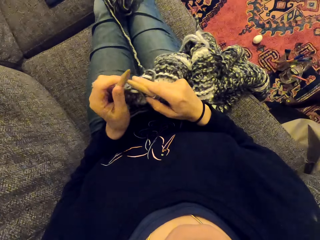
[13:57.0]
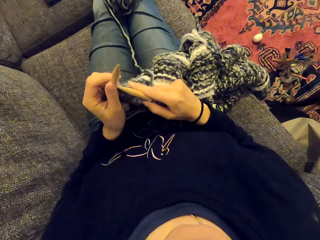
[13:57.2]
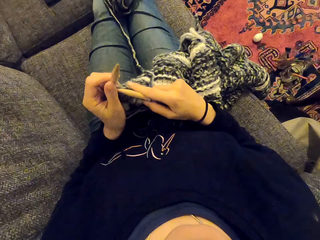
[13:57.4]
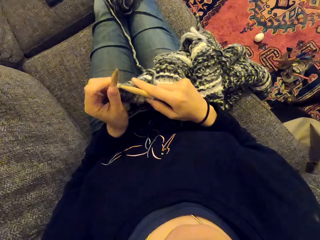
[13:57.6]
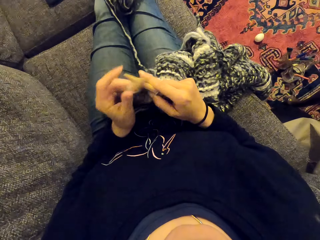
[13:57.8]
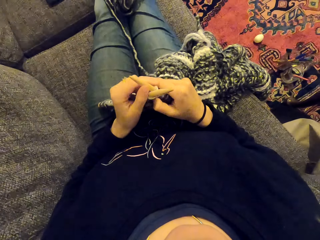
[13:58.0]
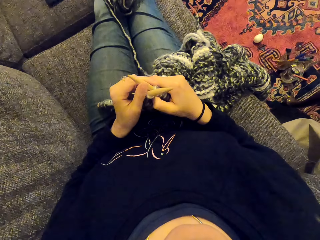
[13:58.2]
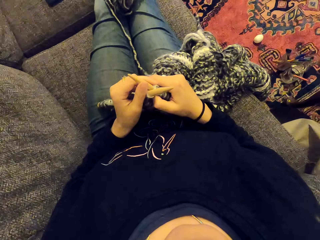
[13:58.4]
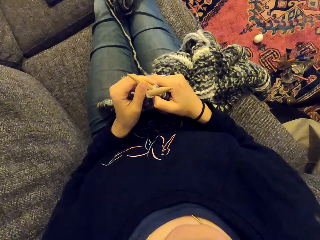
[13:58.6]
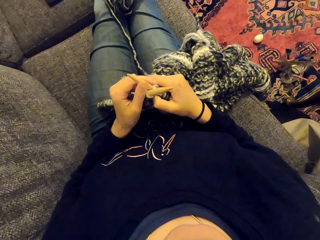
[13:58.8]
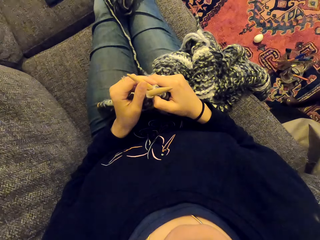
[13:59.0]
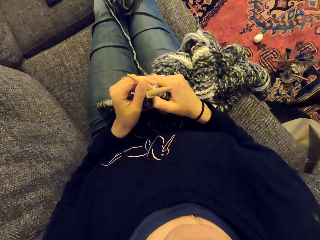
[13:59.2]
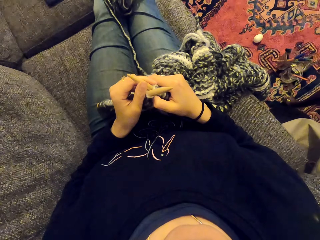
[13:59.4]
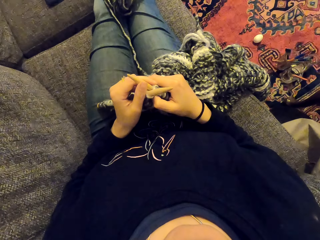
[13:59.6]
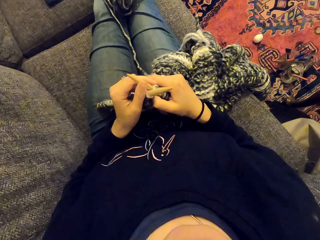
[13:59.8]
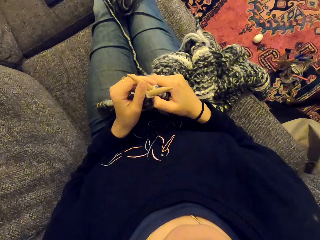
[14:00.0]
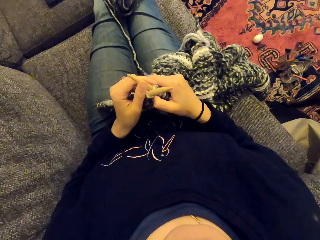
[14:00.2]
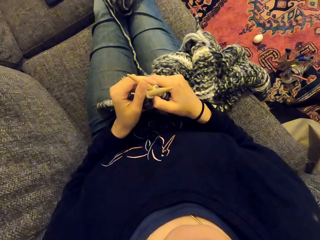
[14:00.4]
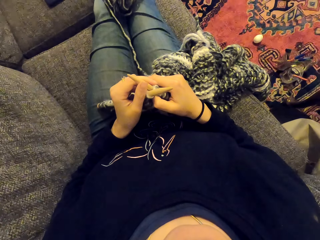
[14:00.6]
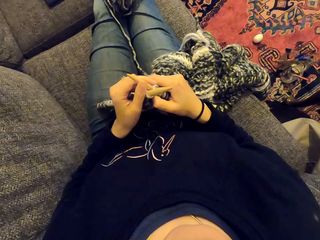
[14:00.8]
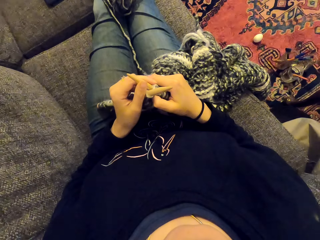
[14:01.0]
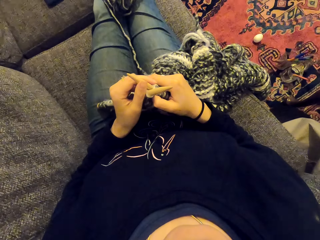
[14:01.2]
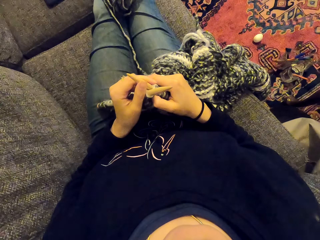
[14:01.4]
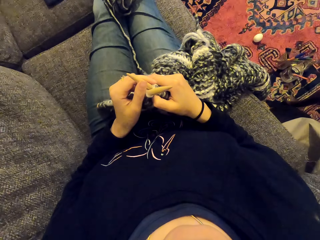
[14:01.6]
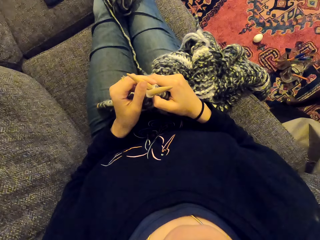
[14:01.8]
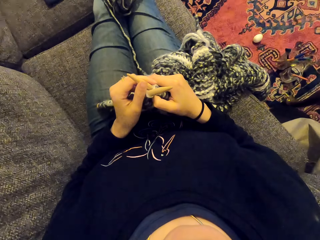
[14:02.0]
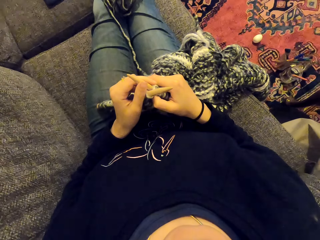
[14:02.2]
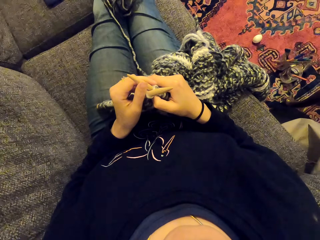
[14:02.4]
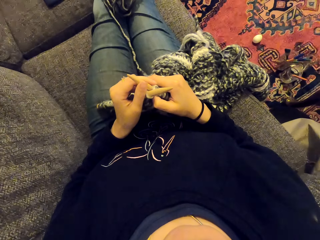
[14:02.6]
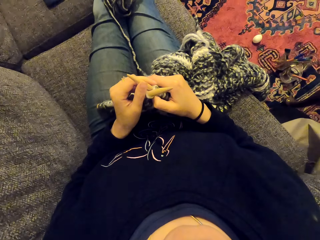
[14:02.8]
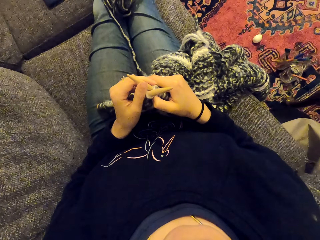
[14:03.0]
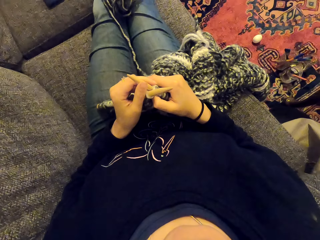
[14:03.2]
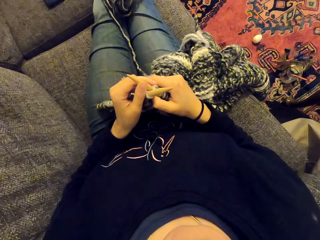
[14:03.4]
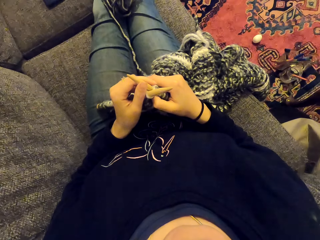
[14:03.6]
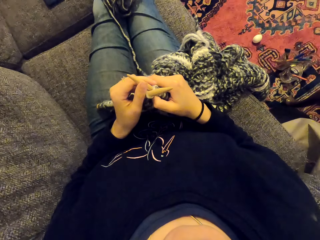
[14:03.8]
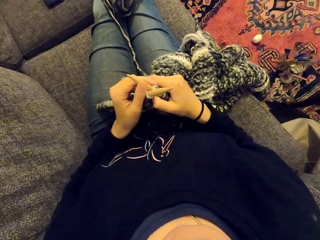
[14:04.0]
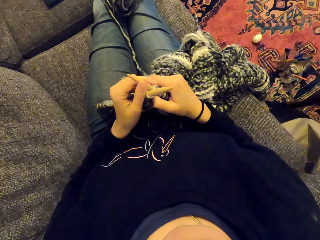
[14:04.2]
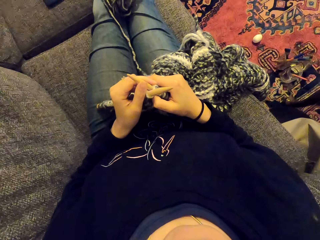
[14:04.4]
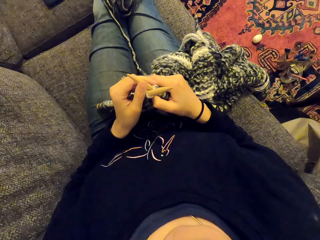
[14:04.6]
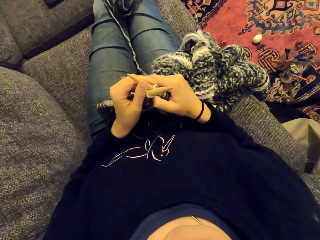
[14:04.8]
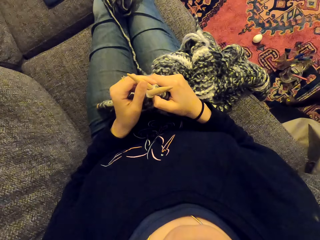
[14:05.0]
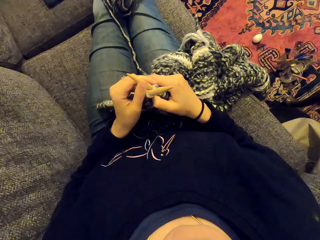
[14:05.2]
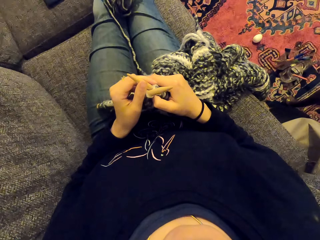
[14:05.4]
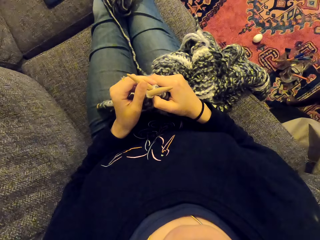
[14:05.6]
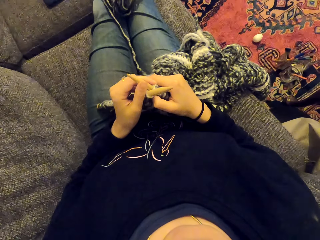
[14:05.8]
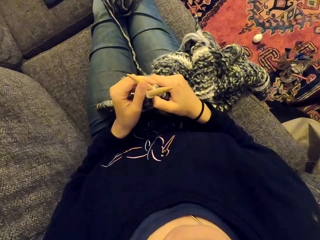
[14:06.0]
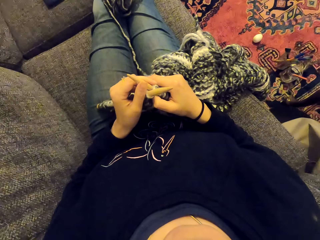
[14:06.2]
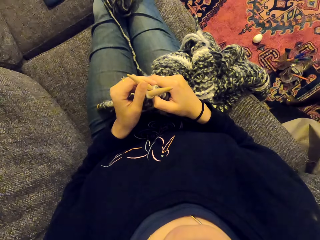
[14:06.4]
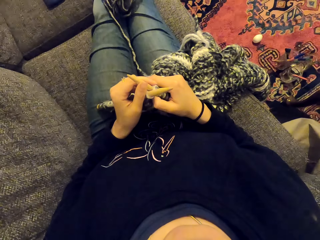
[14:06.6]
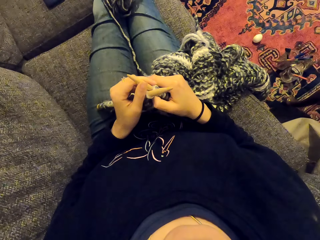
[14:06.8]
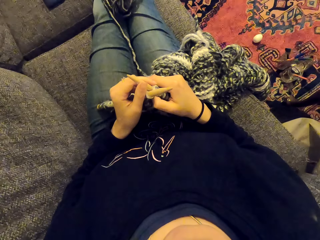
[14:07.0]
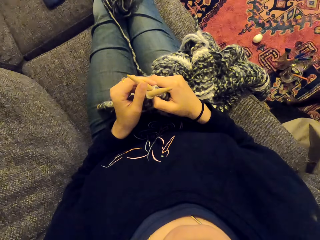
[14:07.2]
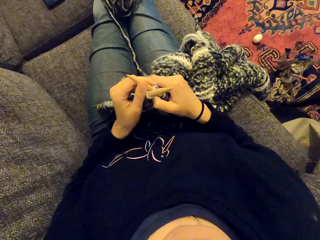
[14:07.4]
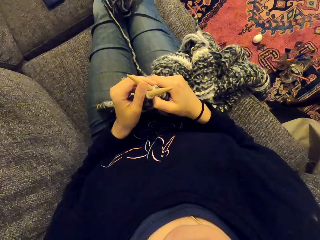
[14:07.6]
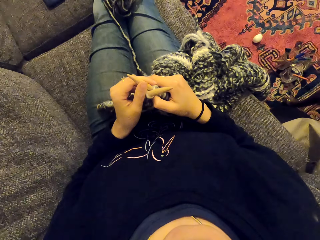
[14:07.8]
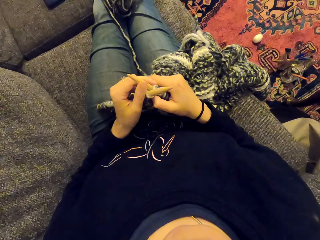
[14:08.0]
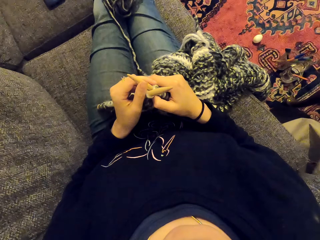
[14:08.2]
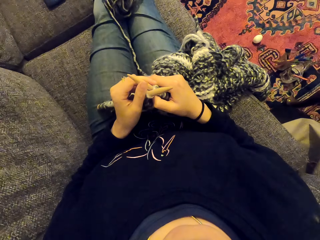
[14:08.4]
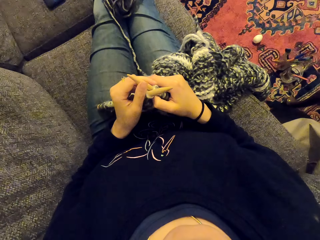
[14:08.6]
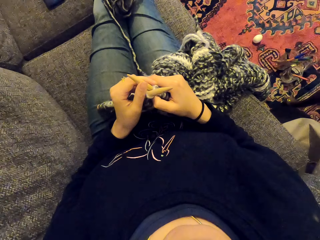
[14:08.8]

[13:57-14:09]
The camera wearer stares at the crochet hooks.

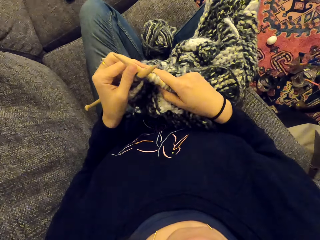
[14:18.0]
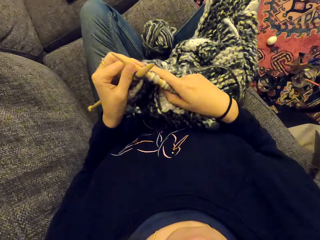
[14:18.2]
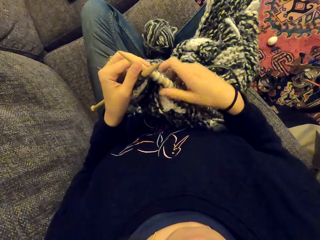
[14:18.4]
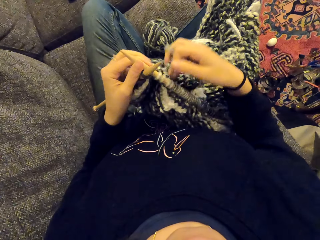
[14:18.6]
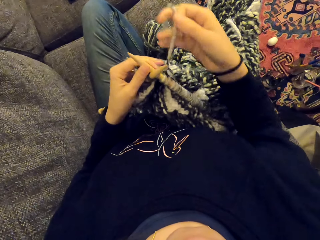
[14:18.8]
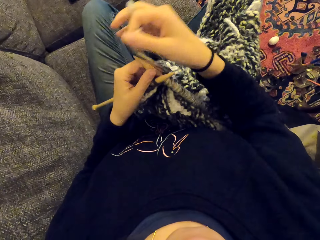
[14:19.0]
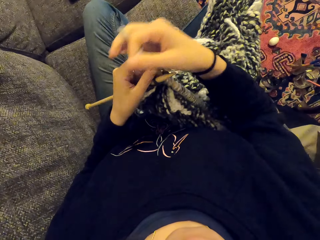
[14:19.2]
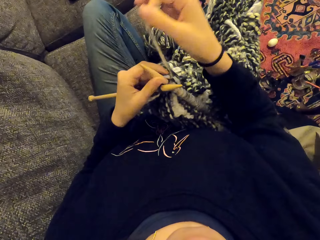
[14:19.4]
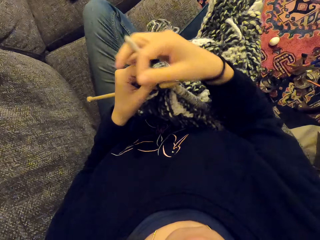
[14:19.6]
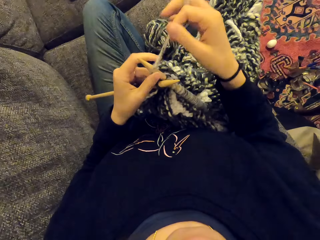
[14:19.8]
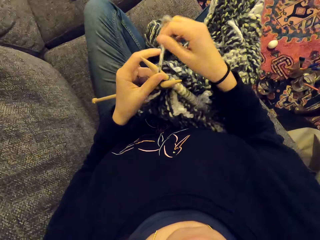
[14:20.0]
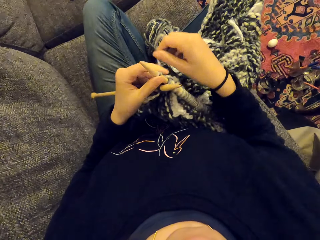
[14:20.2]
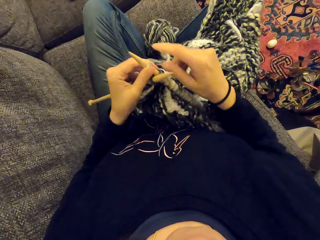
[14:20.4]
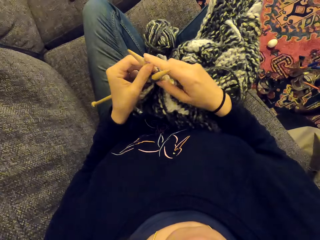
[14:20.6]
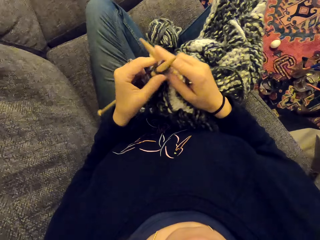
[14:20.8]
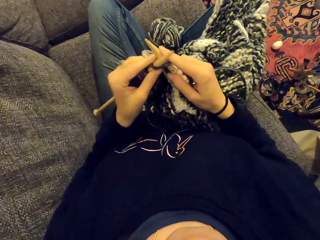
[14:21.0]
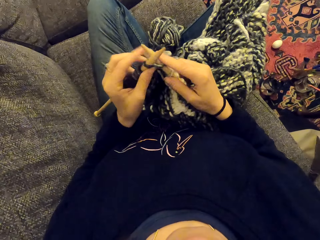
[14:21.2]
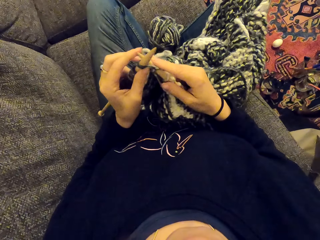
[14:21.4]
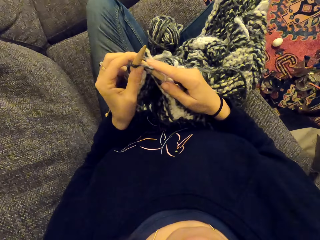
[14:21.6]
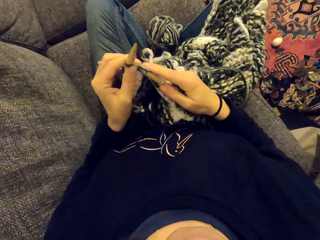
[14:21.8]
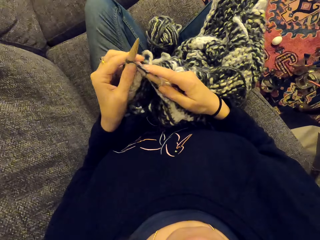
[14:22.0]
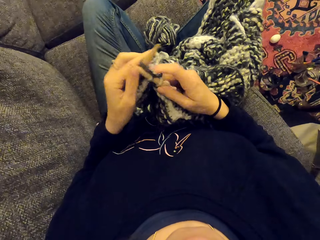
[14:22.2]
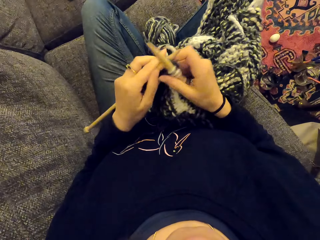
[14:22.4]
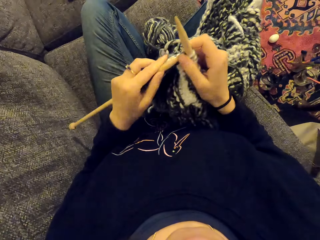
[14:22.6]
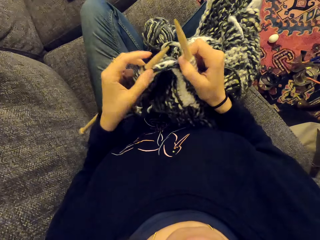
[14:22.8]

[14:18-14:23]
The camera wearer knits the fabric with the crochet hook.

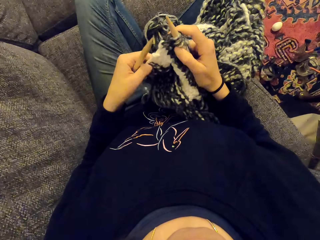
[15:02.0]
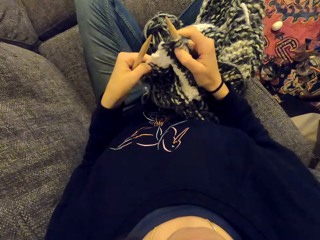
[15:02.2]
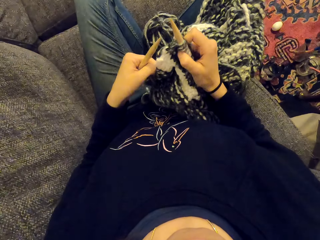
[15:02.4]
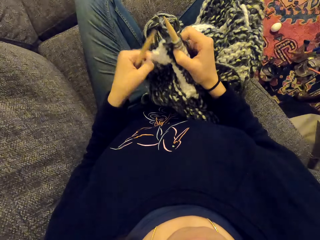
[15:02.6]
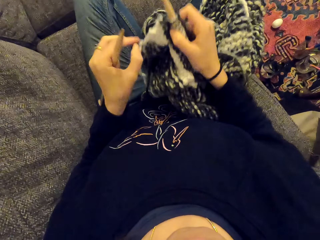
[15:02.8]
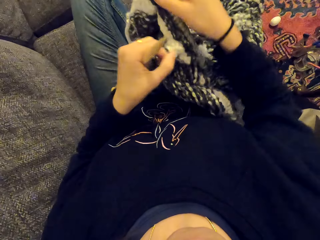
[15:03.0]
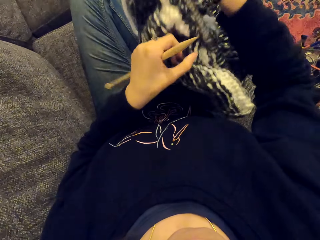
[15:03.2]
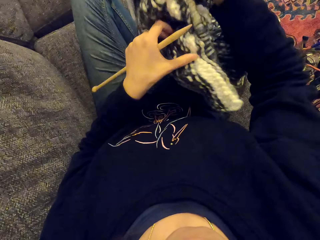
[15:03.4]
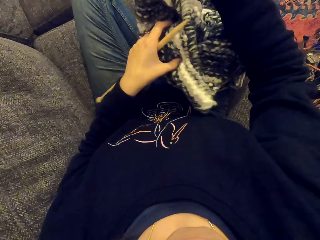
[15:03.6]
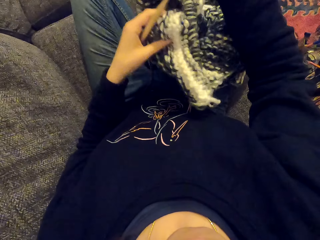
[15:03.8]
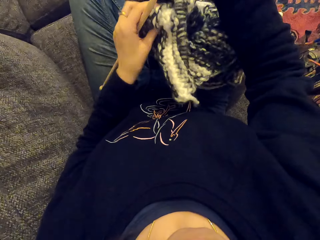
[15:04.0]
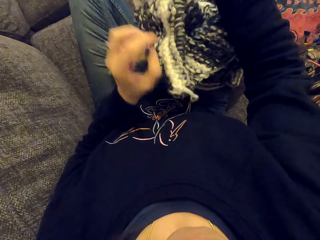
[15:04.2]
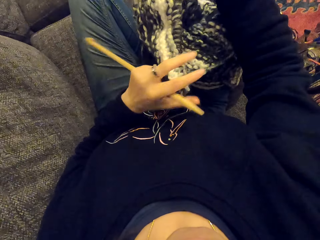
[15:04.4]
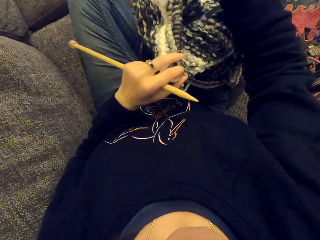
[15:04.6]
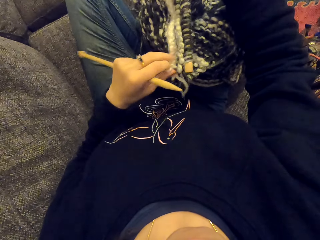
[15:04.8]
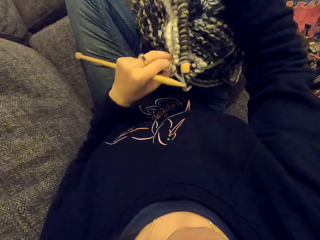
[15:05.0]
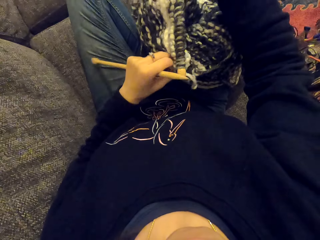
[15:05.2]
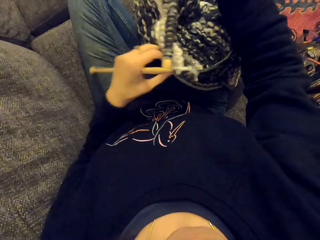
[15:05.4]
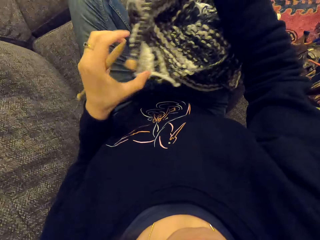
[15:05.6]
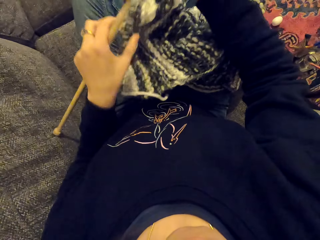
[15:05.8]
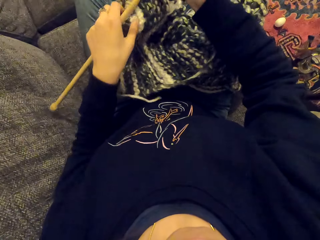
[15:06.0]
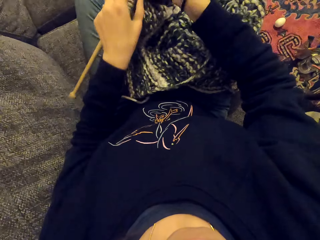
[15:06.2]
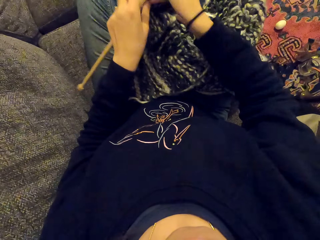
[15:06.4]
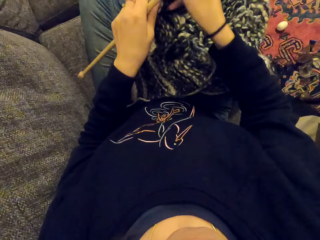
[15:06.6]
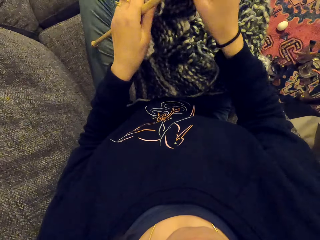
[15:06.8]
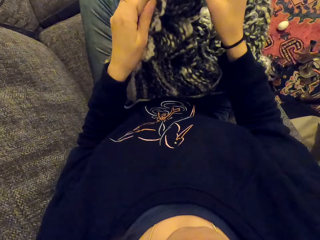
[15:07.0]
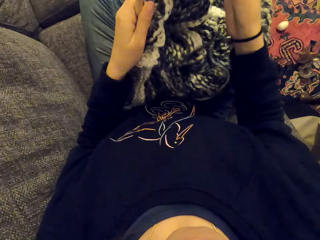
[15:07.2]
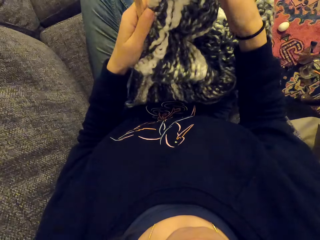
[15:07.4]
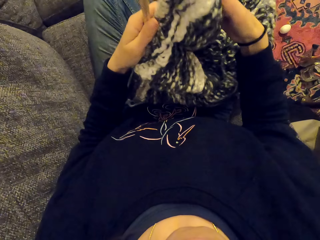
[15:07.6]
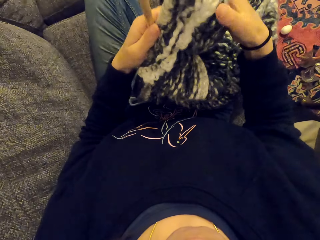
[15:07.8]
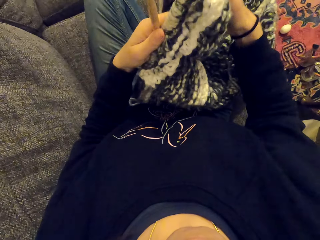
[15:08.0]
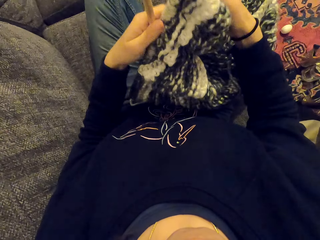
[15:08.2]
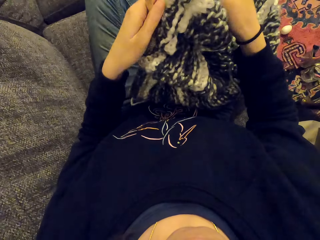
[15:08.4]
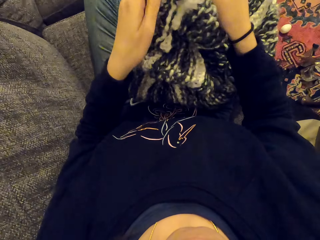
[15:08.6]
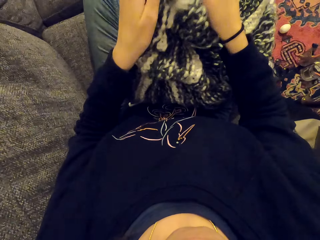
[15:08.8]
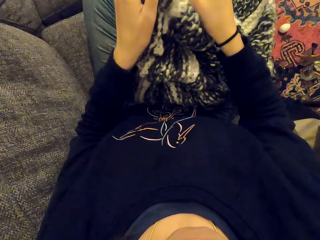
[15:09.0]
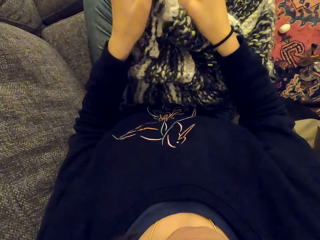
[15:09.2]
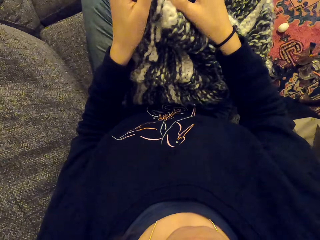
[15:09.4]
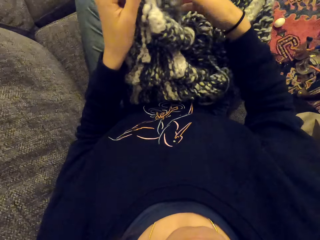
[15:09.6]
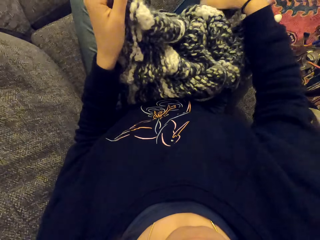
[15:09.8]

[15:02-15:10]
The camera wearer turns the fabric around.
